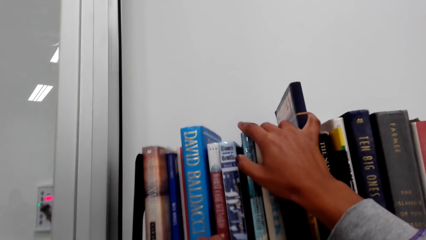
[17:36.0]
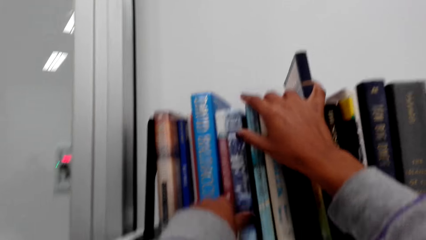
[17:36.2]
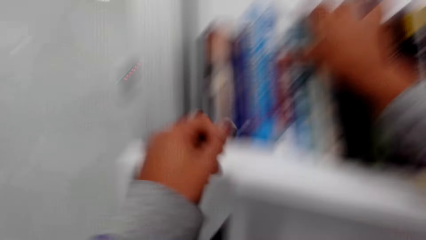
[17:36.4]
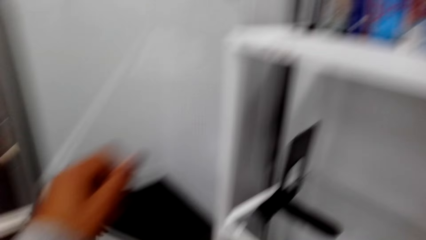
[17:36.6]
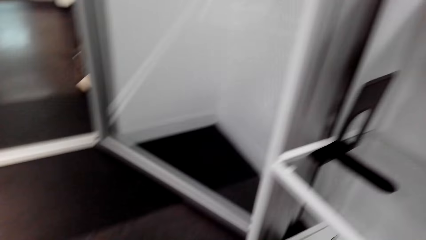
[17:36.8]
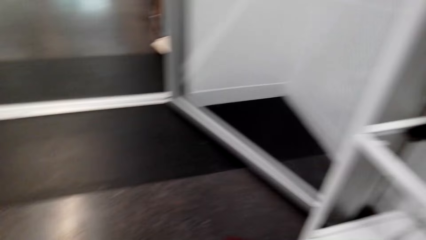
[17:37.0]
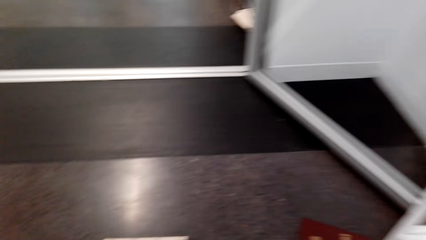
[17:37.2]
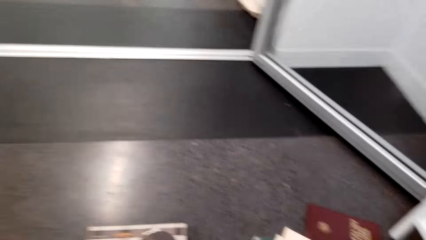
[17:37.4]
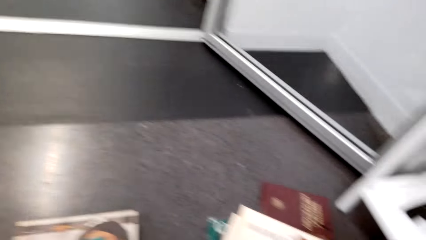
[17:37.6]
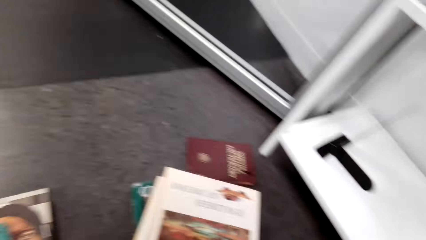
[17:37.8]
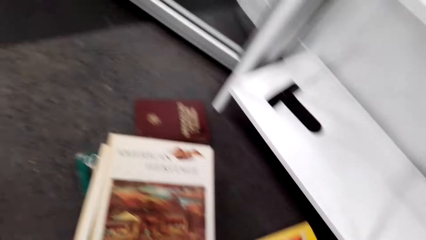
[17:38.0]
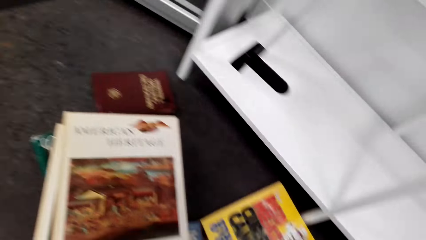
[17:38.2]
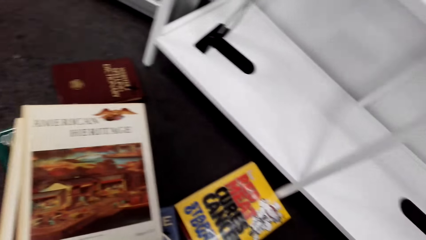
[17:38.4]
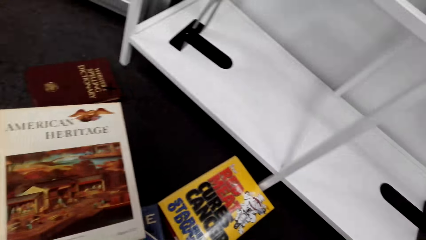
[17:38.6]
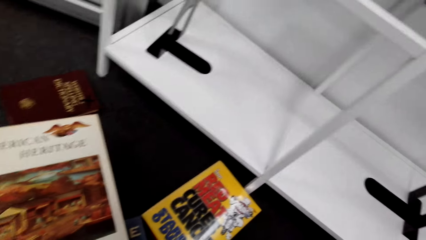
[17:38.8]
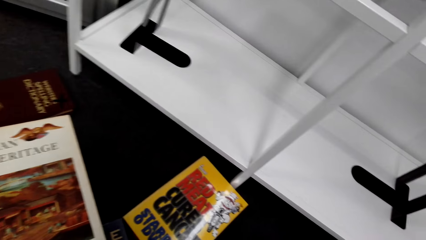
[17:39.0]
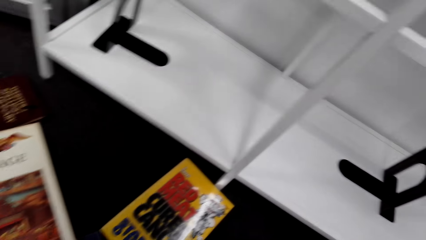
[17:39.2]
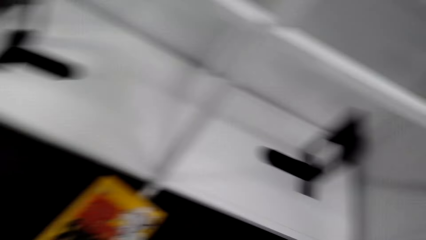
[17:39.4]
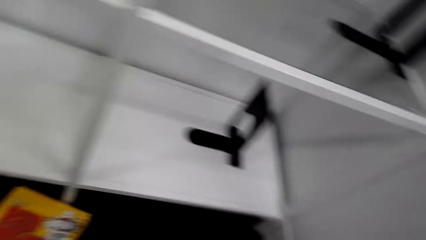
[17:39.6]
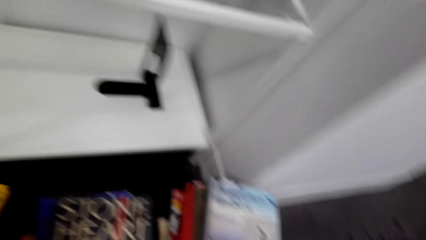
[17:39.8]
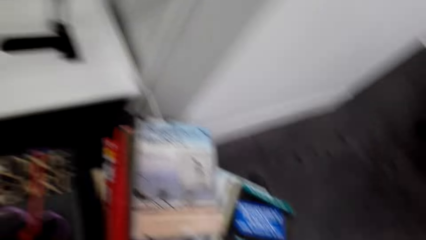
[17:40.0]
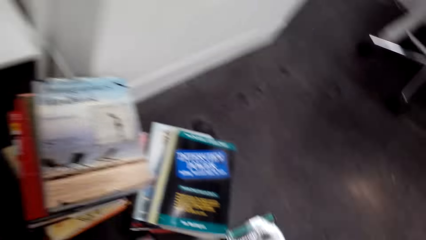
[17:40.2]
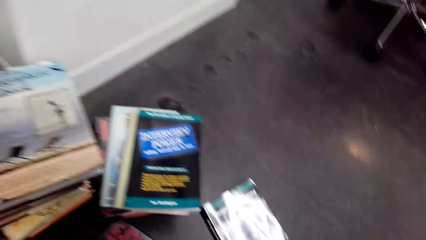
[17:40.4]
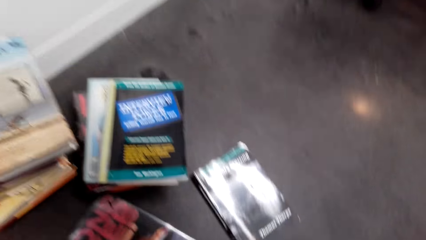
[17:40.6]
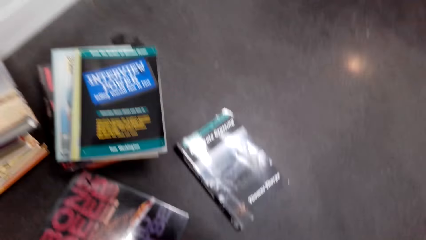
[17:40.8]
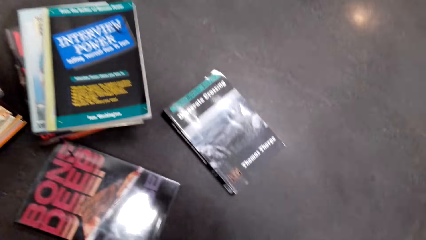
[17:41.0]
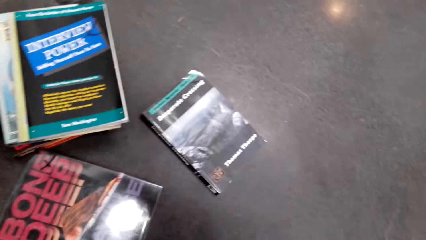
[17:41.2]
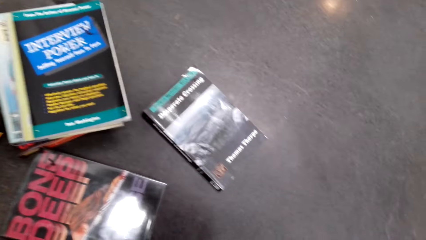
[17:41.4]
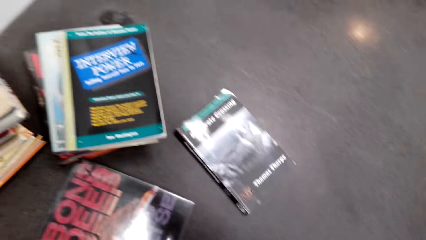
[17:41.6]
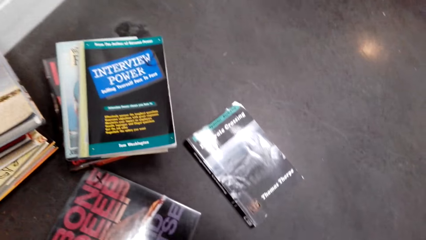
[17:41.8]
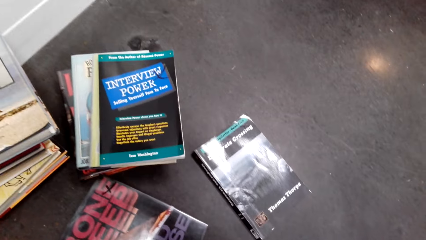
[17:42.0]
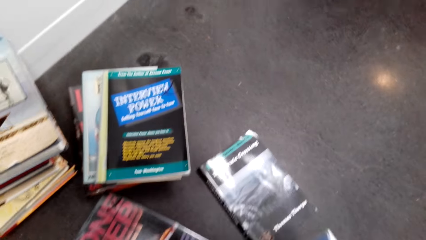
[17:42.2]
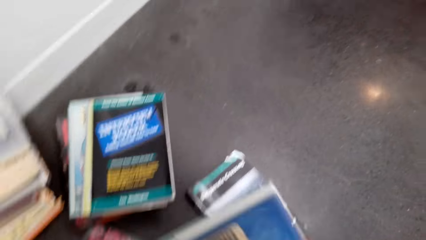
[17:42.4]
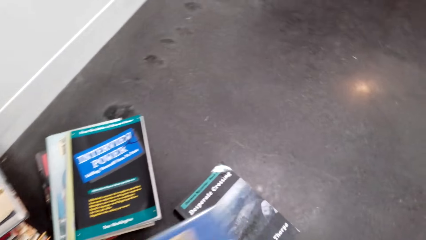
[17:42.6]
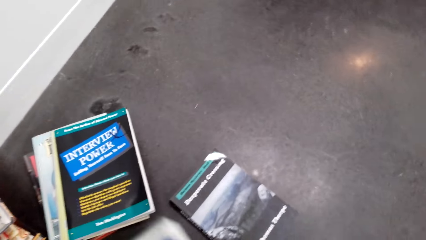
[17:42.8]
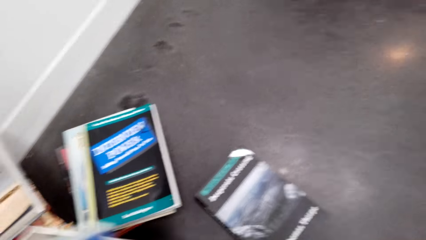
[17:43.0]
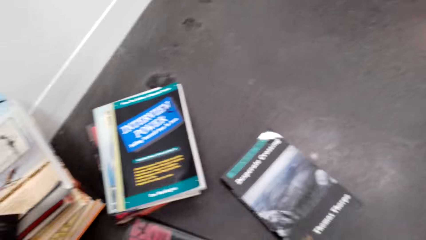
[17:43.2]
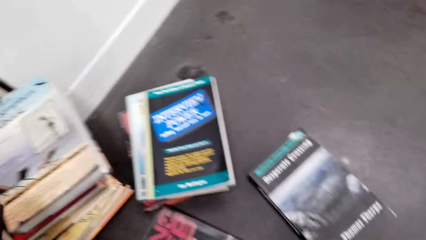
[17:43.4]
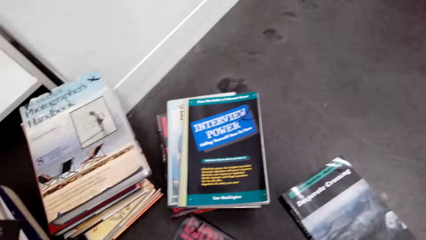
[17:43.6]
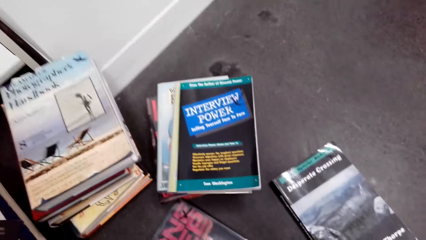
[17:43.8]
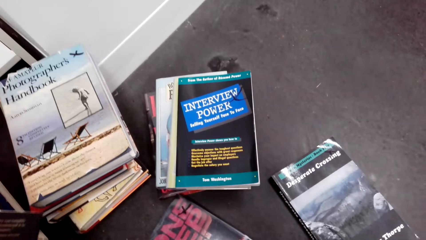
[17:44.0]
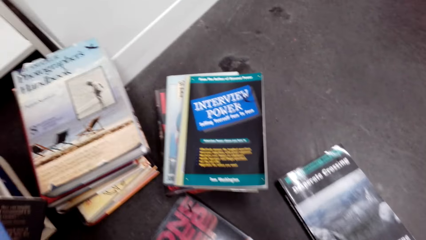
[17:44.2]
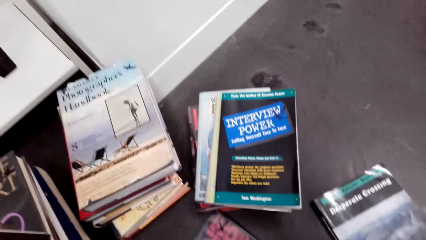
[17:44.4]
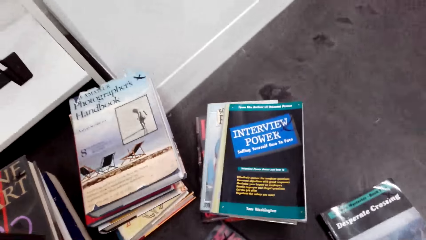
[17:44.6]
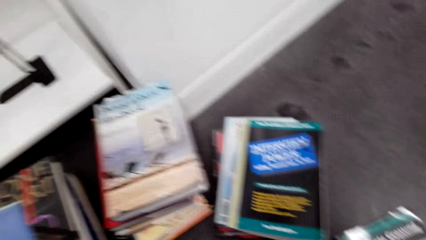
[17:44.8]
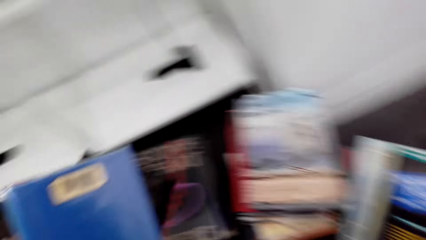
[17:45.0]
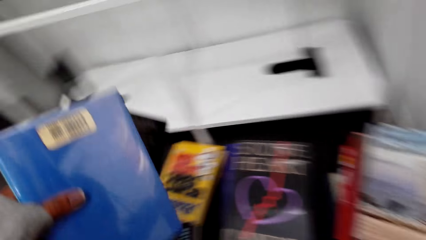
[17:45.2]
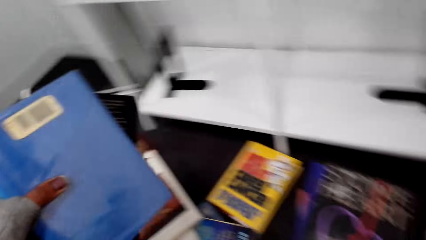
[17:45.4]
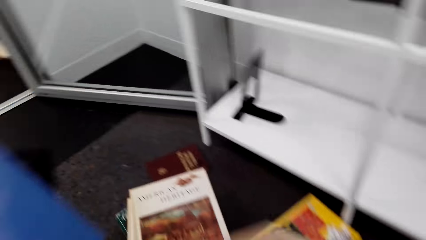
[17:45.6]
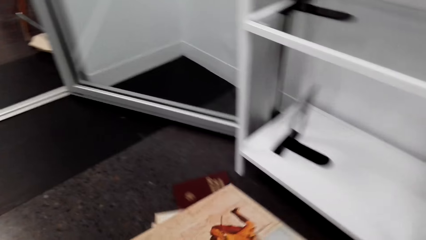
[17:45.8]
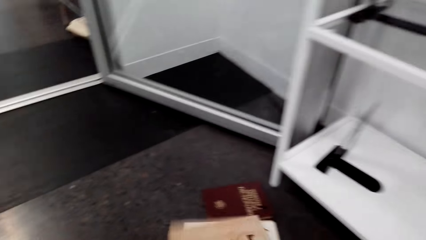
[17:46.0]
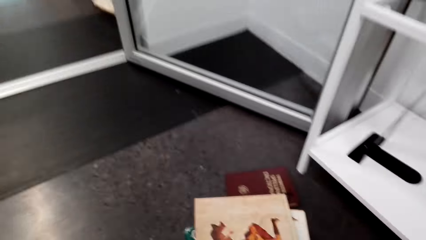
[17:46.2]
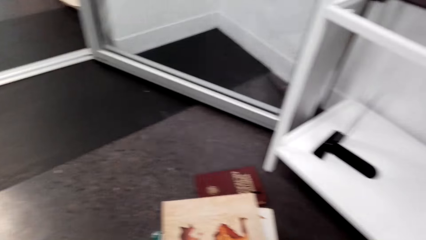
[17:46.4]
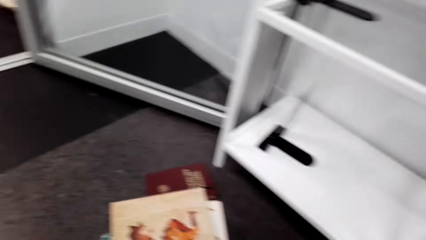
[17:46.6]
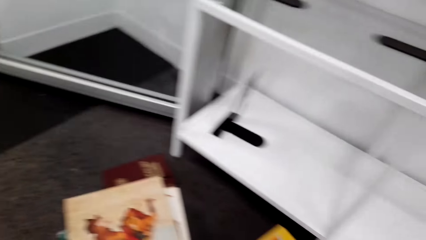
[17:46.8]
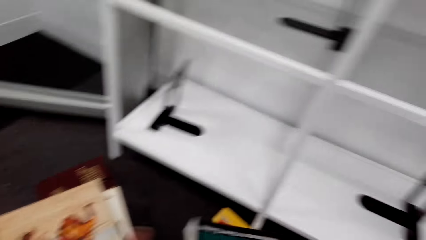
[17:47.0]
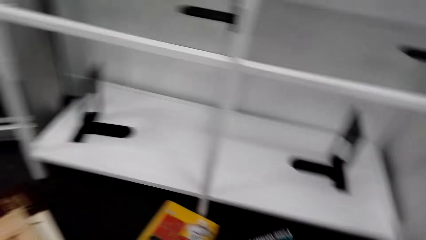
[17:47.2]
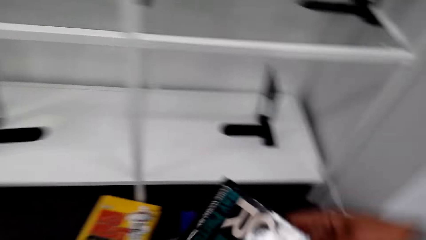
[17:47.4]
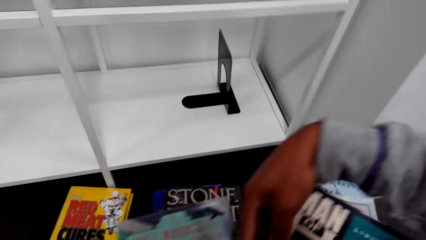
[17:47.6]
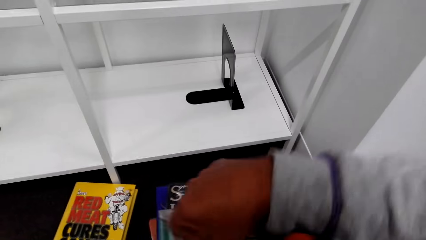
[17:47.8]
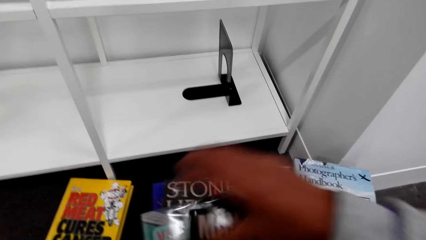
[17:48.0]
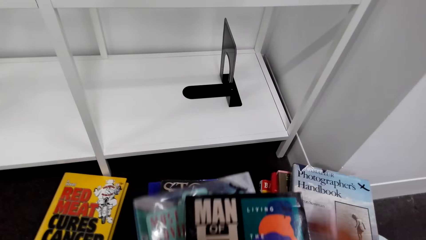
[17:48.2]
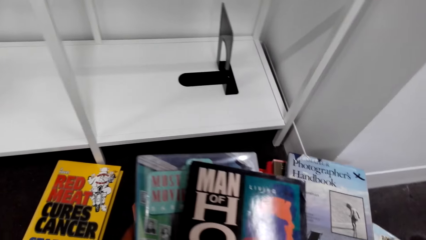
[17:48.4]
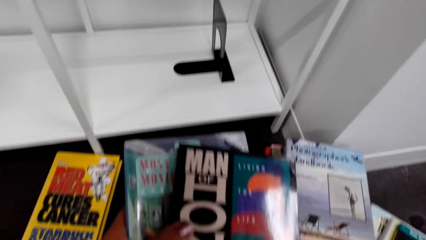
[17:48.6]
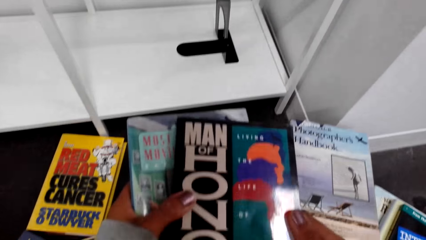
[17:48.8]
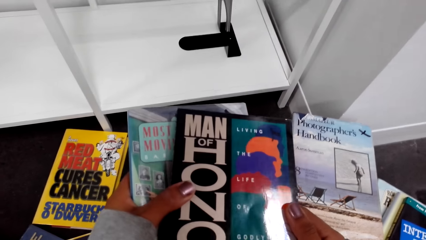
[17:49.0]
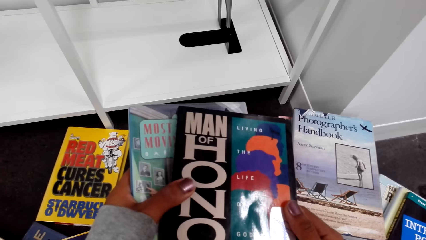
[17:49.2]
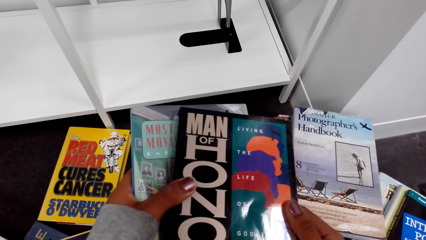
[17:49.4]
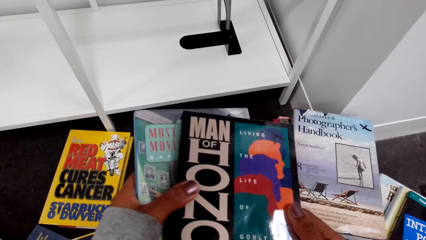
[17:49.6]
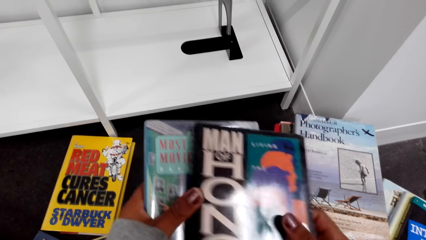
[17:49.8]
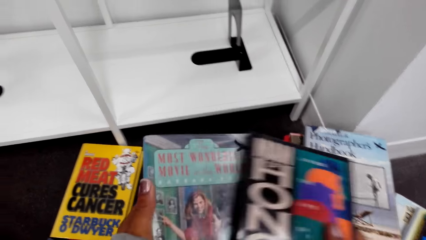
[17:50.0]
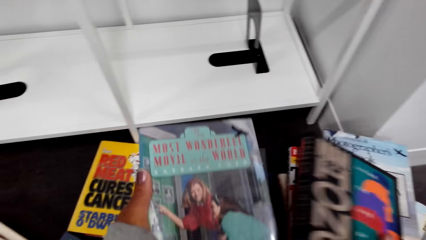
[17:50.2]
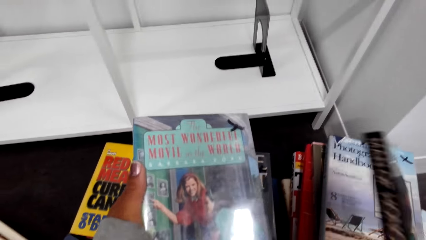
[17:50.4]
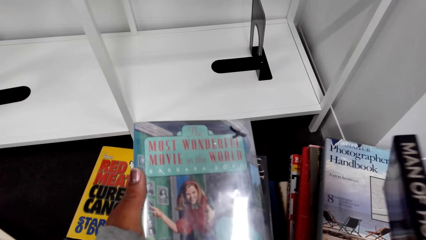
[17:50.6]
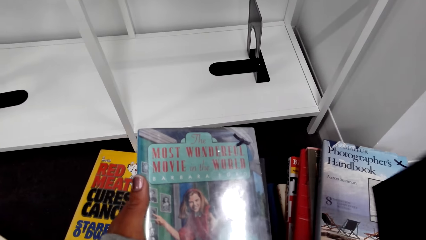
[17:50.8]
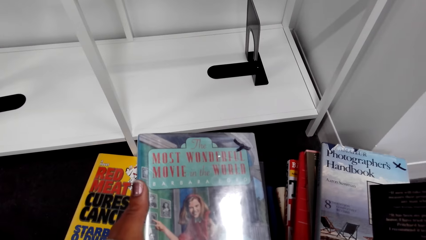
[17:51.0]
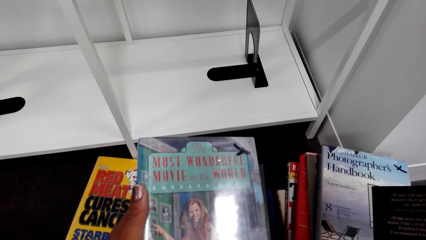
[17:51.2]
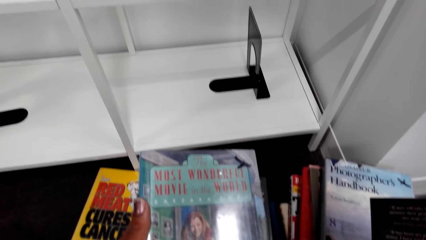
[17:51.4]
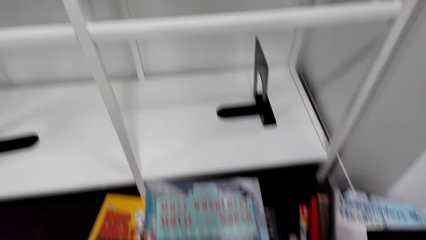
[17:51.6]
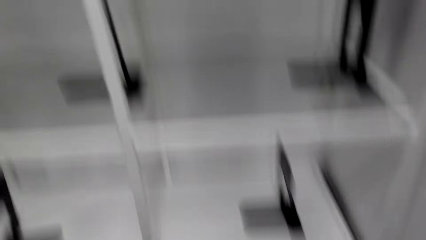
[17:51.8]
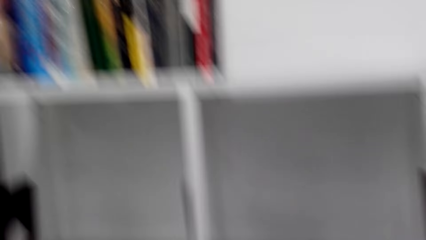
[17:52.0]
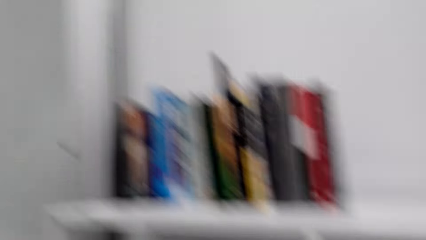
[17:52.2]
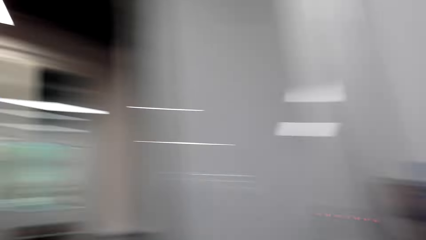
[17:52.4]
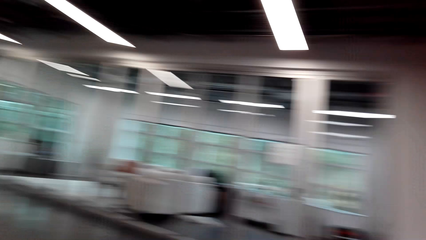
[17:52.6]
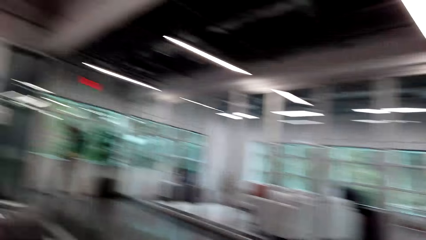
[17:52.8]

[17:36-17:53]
The camera wearer takes books from the floor. They place the book on the other books on the floor. They look at the books.
